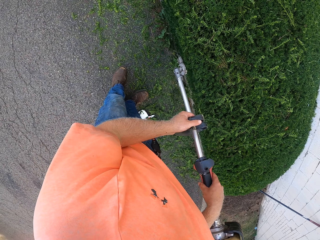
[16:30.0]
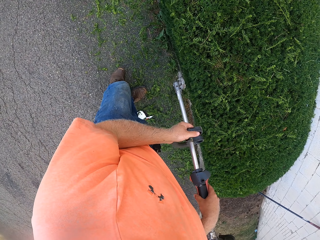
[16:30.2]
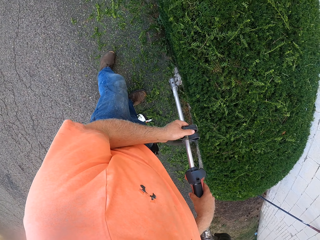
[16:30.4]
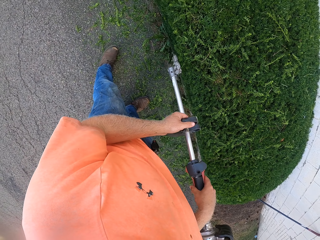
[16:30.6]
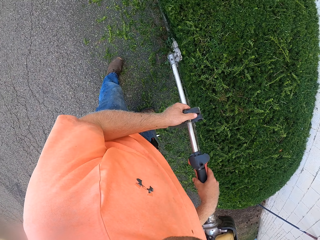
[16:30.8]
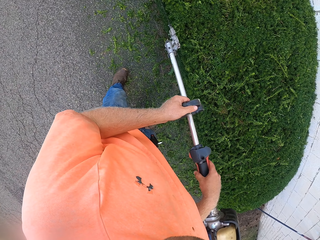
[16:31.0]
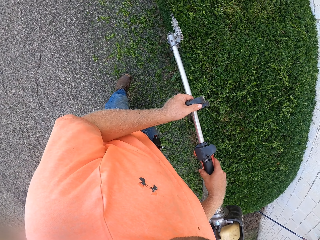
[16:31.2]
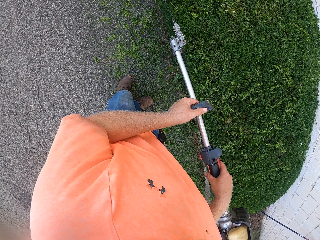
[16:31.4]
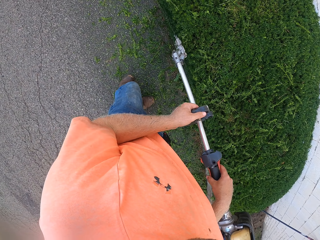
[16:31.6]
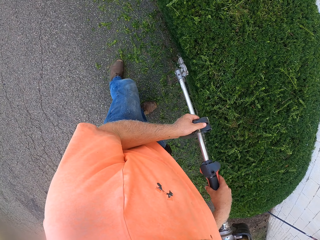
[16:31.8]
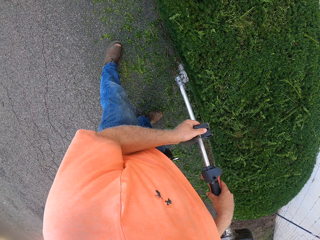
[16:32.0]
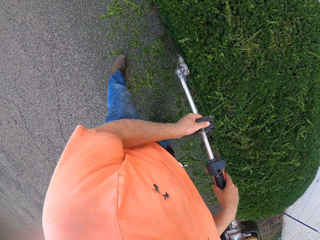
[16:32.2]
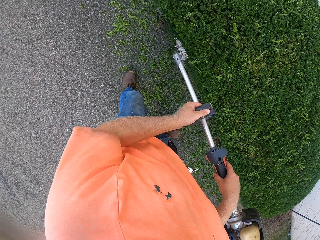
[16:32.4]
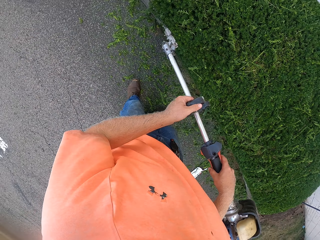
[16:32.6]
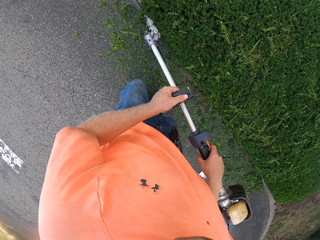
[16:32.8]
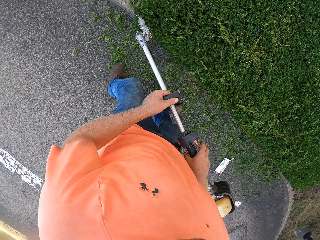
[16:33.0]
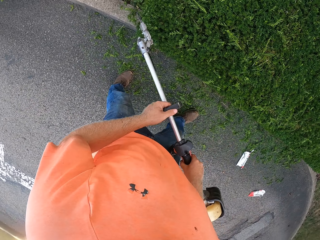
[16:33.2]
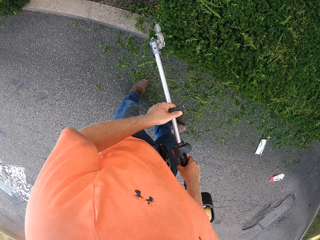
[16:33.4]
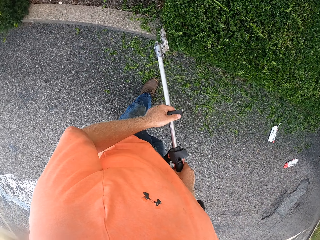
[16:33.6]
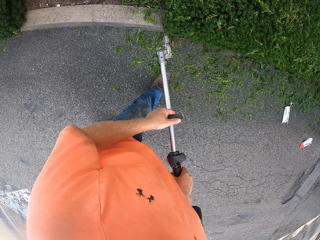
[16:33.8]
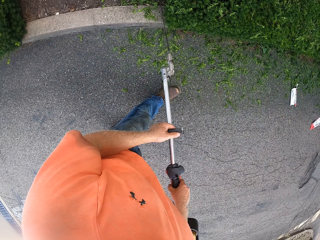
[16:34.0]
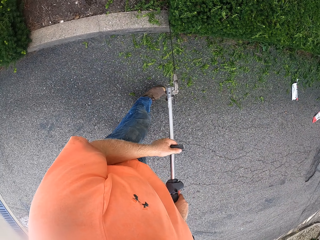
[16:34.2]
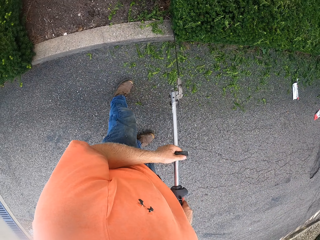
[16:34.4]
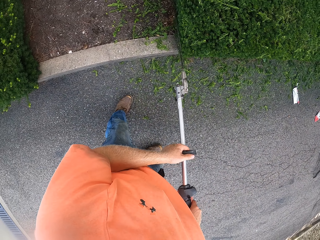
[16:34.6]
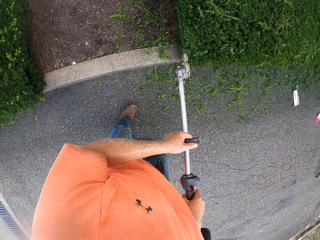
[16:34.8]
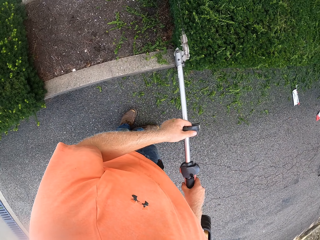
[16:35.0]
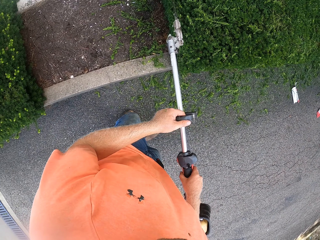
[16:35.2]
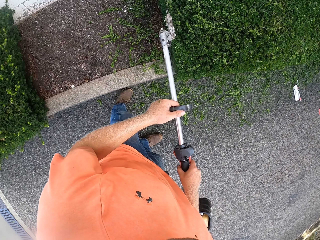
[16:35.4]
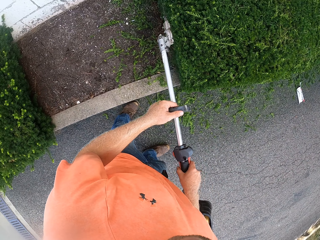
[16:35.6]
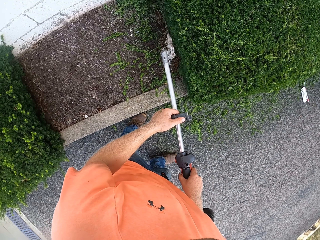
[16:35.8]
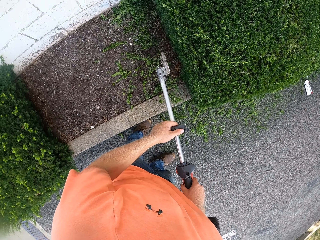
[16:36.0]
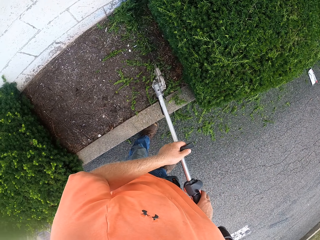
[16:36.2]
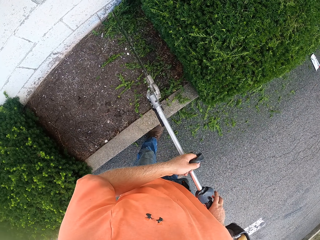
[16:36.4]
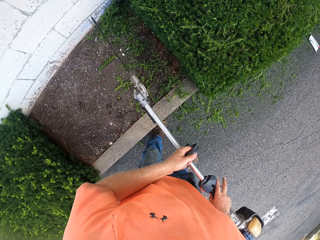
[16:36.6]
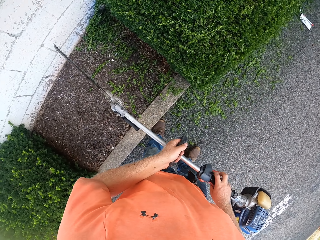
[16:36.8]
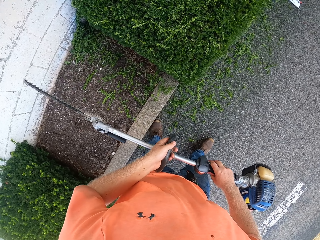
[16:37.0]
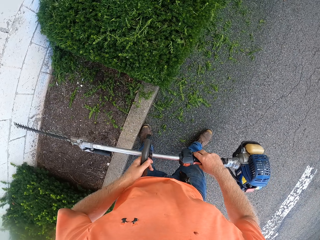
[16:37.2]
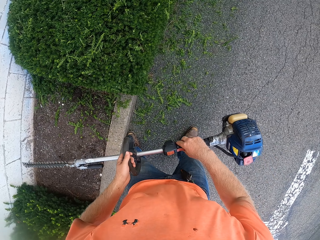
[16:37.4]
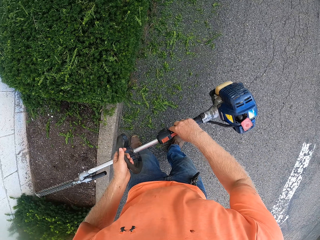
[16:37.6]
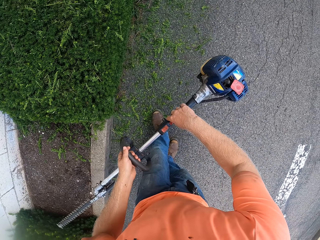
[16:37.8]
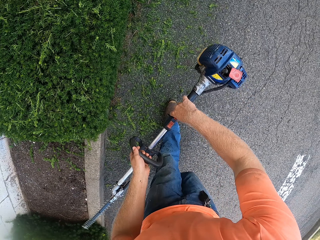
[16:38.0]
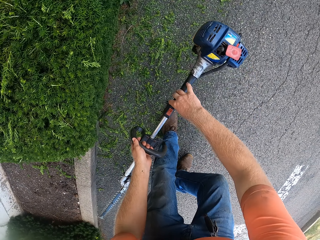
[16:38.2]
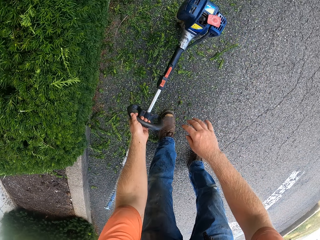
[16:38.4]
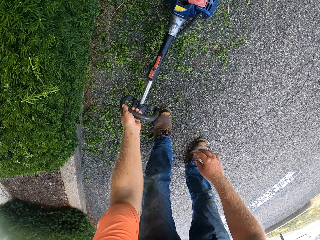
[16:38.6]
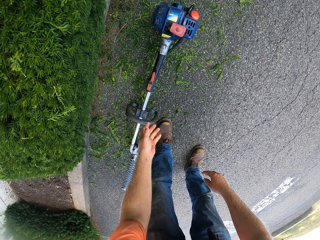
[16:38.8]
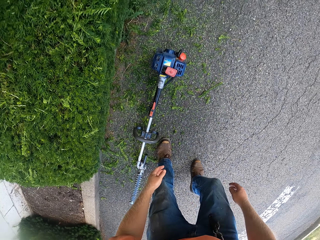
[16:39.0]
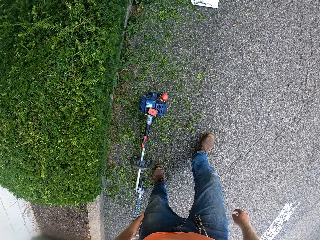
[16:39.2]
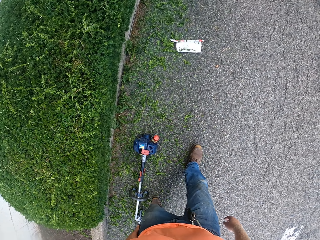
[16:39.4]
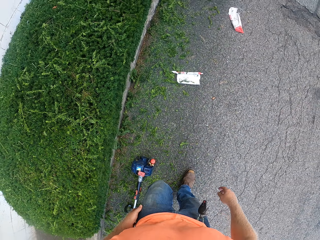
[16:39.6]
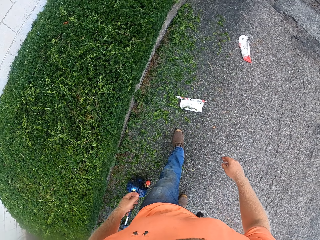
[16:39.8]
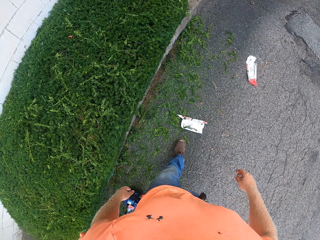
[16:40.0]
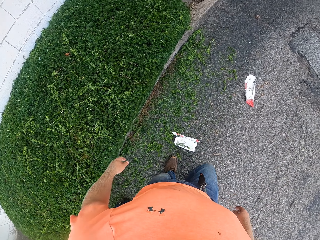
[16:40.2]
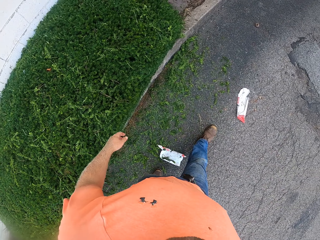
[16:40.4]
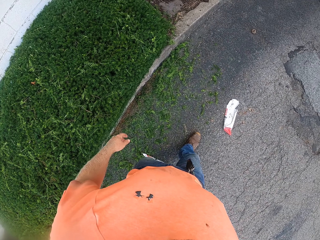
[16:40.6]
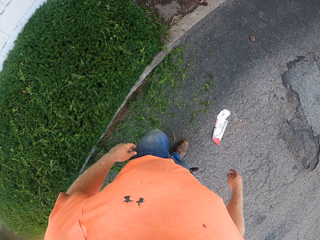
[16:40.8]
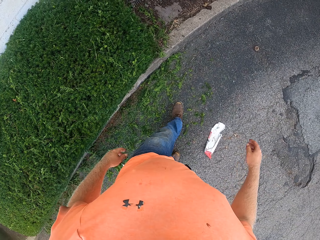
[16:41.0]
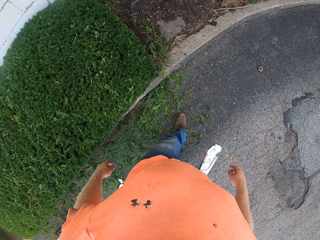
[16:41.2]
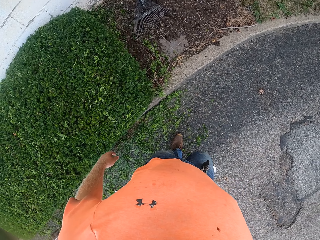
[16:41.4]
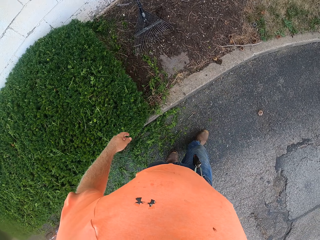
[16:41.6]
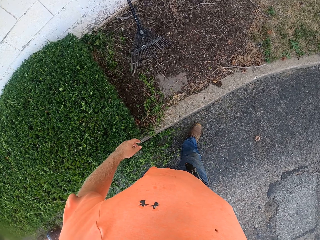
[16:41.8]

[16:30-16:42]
The camera wearer places the hedge trimmer or pruning machine in his hands on the floor, on the road side. He holds the pruning machine with the left hand. He walks on the road.

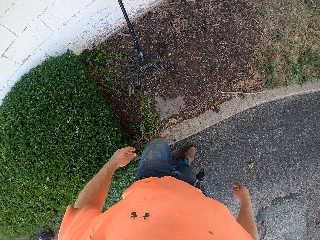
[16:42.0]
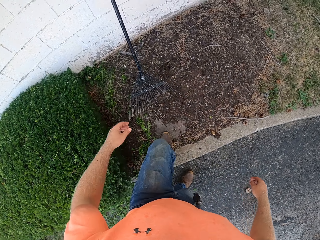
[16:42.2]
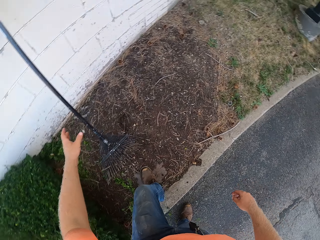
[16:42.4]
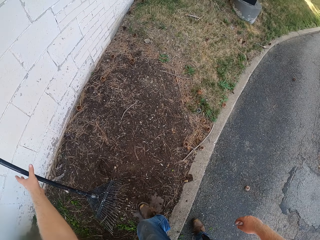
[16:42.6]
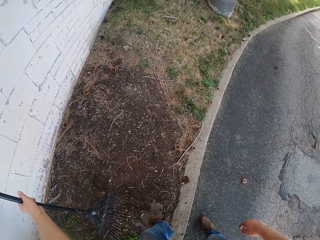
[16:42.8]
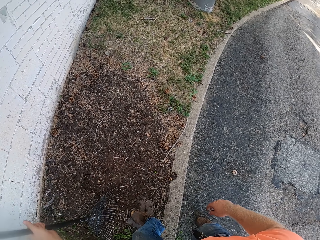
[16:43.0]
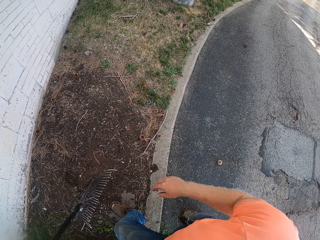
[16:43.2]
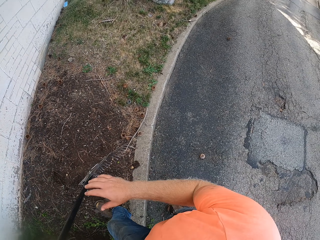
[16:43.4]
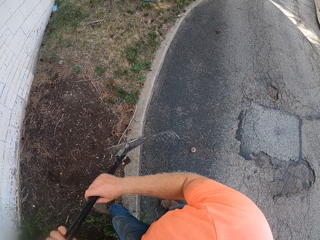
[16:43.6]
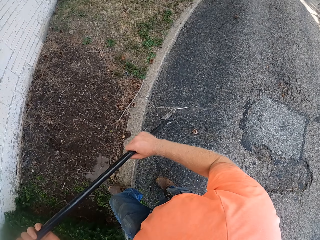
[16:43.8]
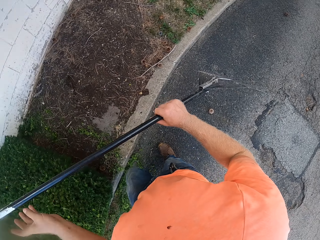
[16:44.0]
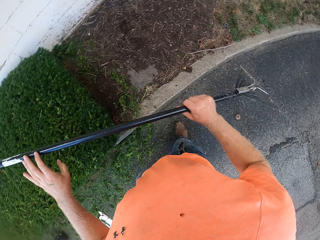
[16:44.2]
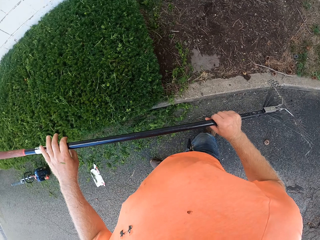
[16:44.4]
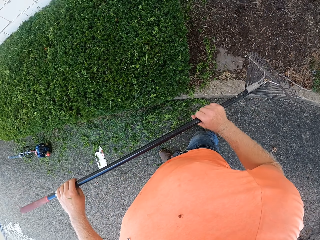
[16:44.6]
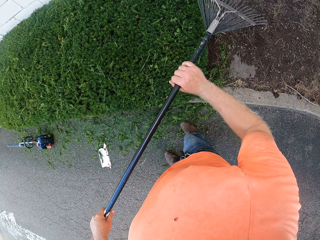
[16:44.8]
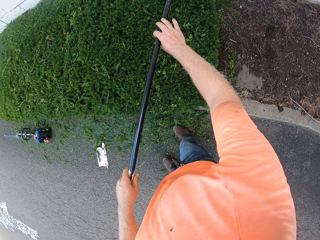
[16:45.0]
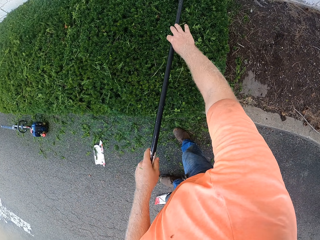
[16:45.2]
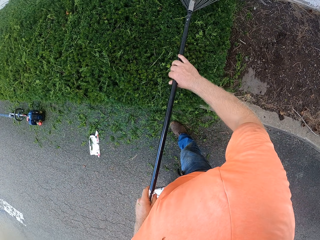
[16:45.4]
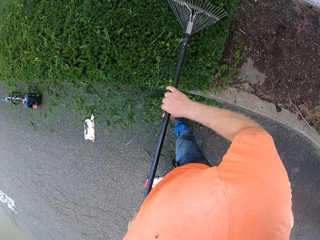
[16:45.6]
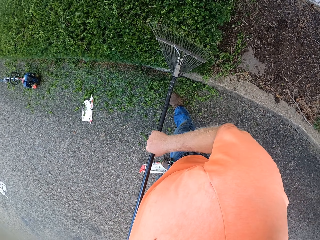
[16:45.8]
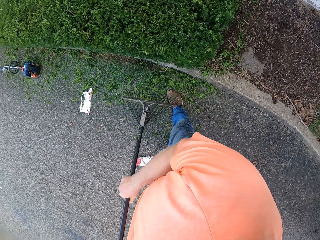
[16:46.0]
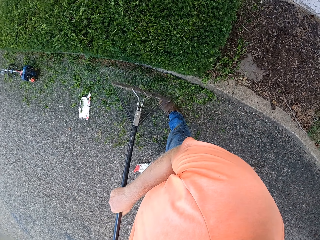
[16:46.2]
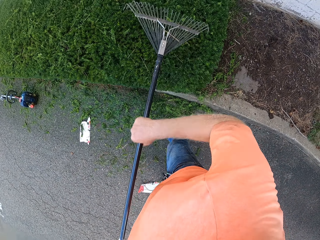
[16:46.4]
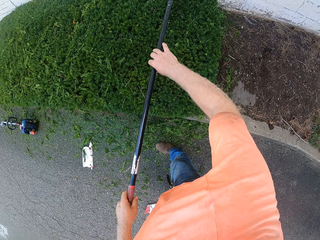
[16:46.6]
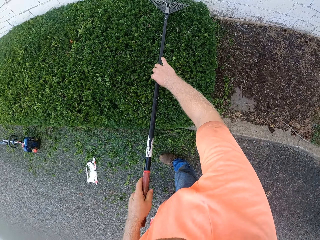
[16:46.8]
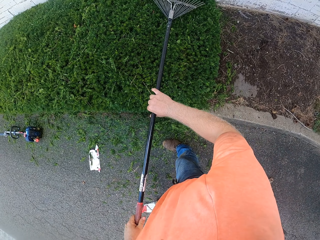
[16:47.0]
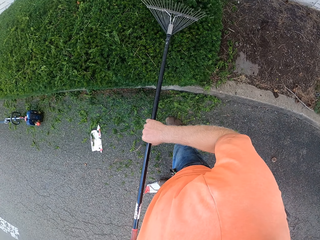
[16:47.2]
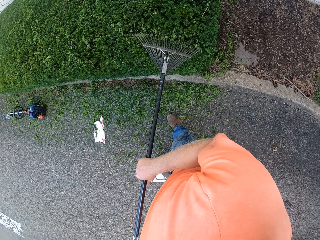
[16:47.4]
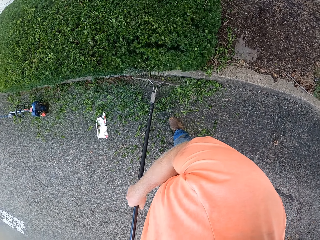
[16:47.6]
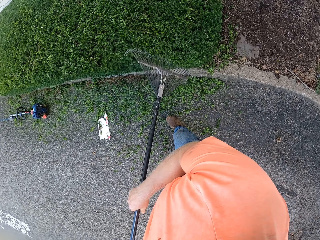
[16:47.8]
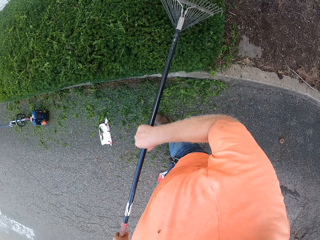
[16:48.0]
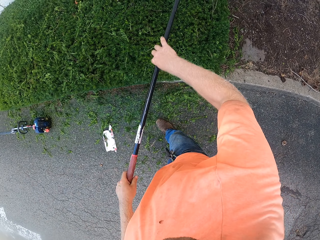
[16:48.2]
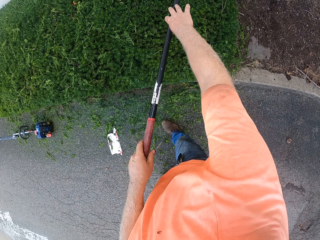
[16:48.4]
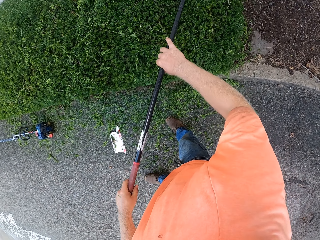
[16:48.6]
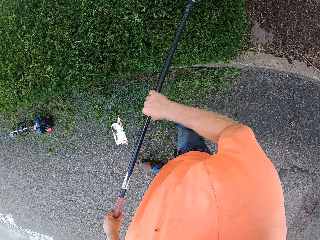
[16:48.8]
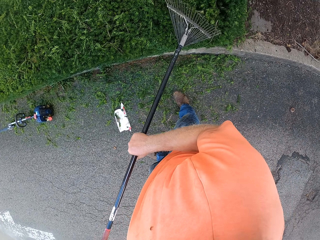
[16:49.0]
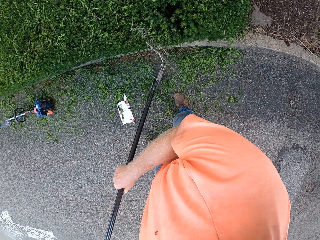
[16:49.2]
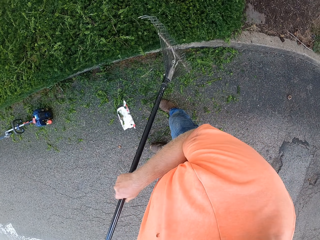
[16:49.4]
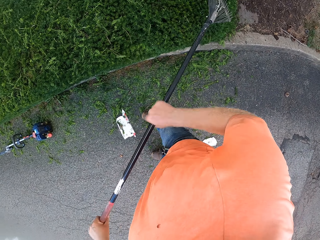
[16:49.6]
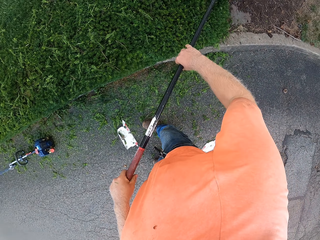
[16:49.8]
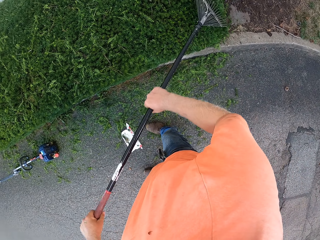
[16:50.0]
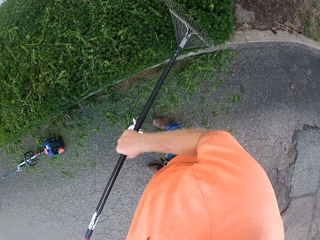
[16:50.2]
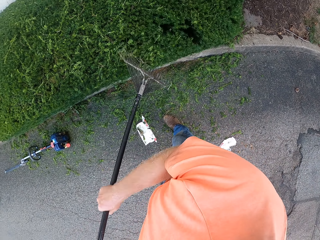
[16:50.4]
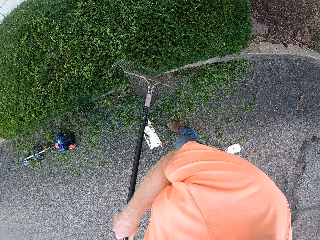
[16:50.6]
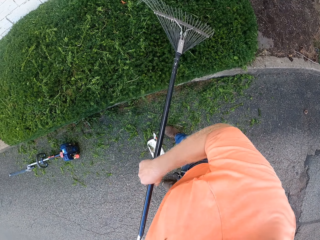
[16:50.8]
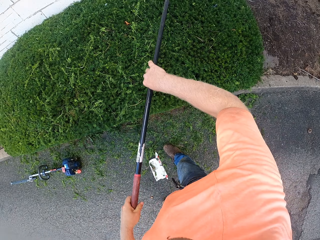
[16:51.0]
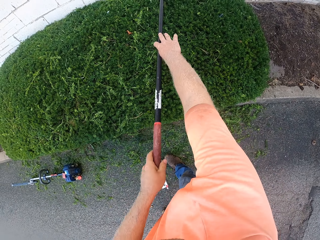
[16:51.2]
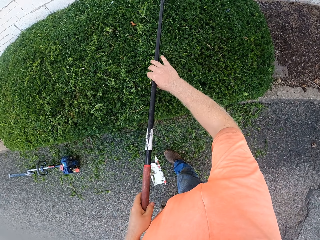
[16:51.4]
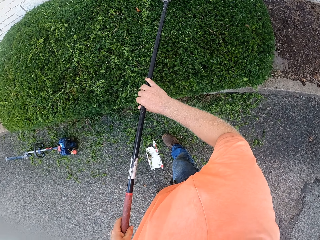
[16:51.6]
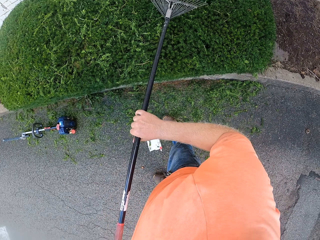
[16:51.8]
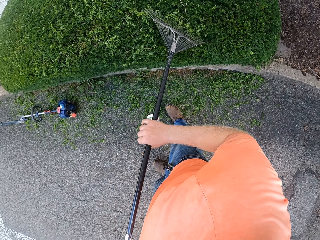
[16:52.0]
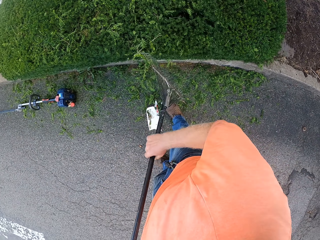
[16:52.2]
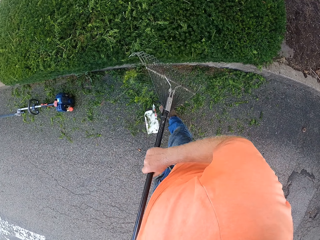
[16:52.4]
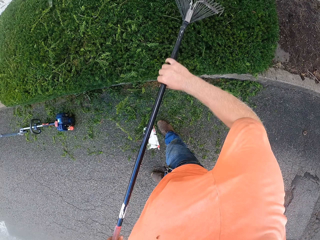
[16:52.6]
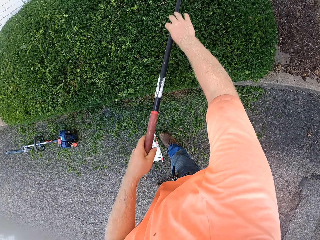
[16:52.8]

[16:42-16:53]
The camera wearer picks up a rake resting on a wall with his left hand. He holds the rake with both hands. He drags the rake in his hands on the flower. He cleans the plants with the rake.
